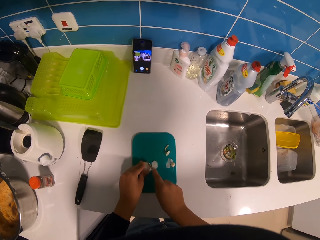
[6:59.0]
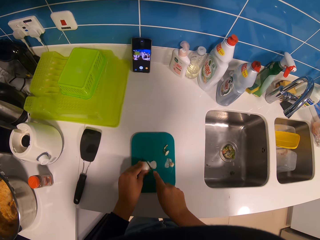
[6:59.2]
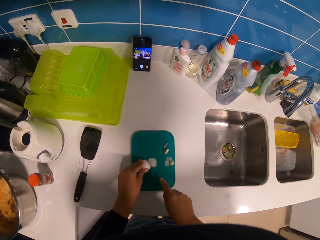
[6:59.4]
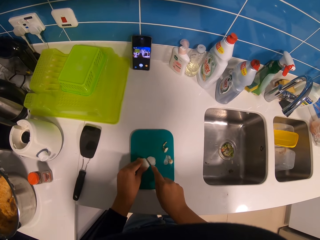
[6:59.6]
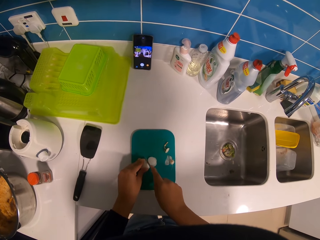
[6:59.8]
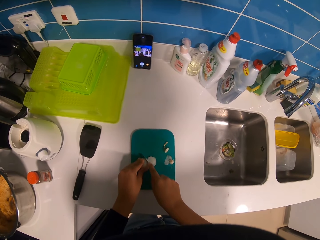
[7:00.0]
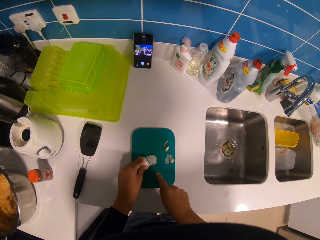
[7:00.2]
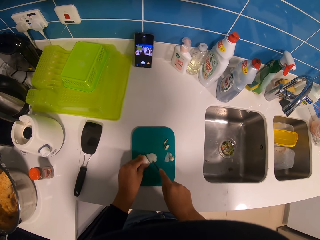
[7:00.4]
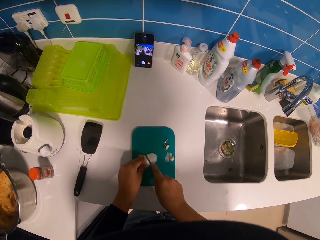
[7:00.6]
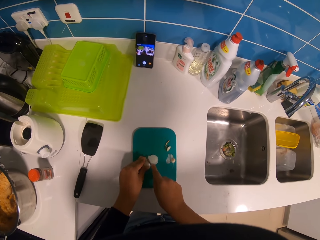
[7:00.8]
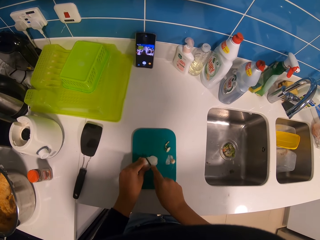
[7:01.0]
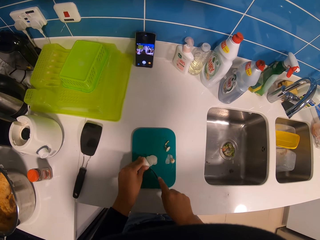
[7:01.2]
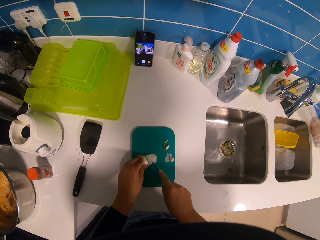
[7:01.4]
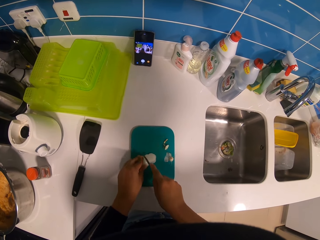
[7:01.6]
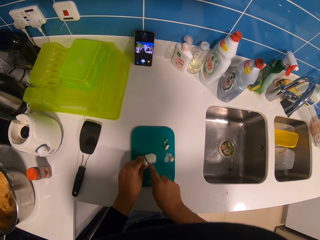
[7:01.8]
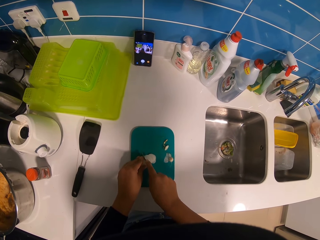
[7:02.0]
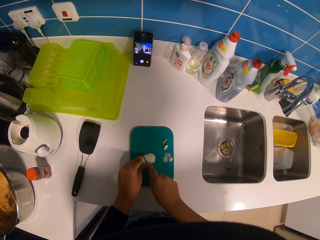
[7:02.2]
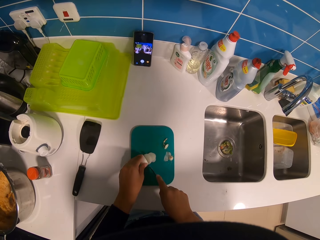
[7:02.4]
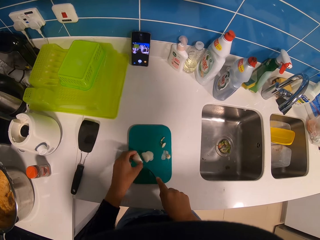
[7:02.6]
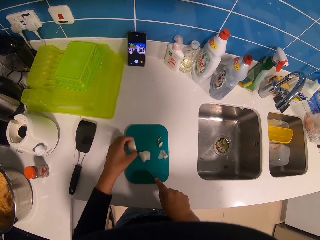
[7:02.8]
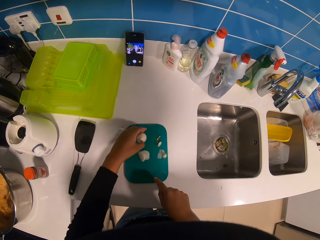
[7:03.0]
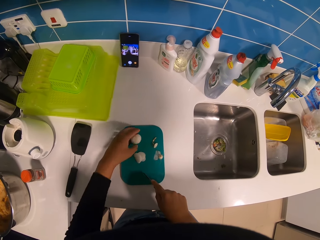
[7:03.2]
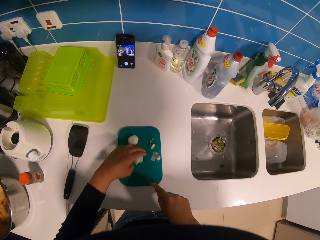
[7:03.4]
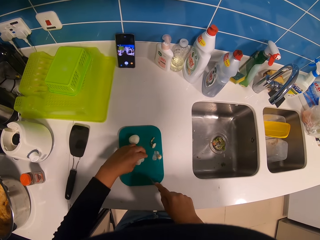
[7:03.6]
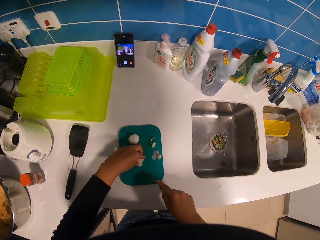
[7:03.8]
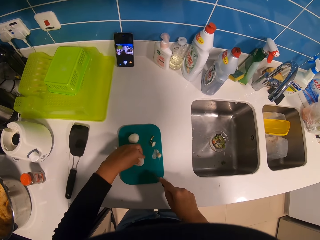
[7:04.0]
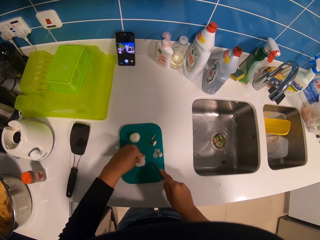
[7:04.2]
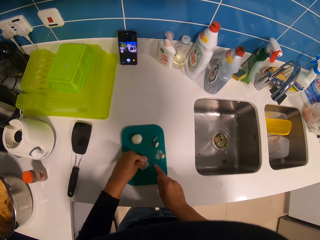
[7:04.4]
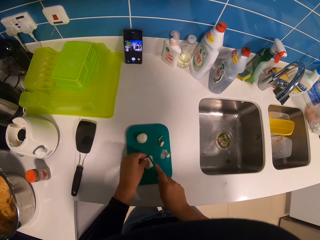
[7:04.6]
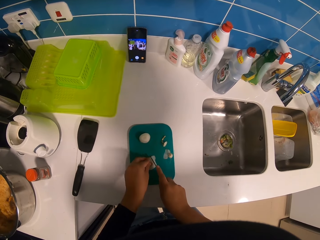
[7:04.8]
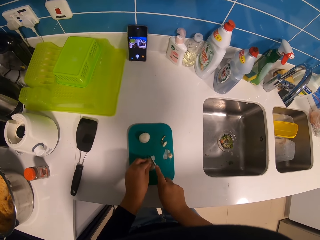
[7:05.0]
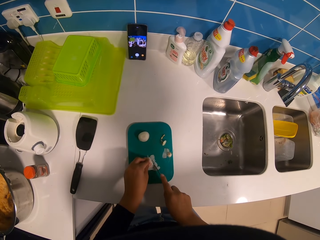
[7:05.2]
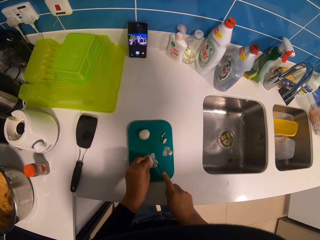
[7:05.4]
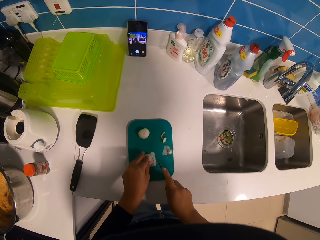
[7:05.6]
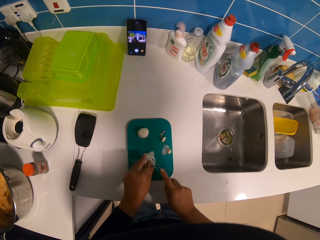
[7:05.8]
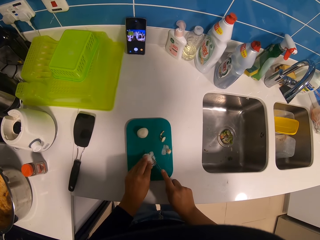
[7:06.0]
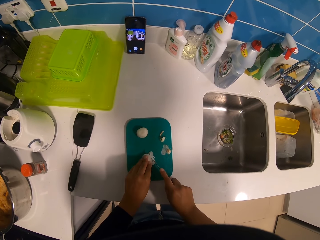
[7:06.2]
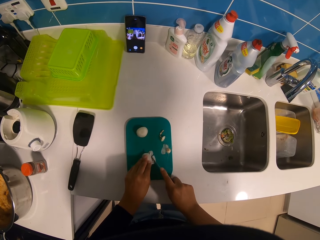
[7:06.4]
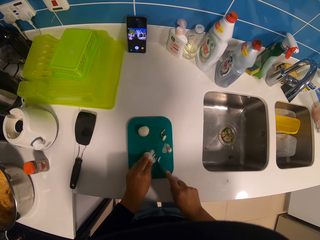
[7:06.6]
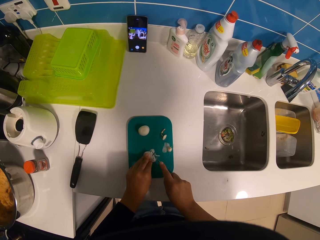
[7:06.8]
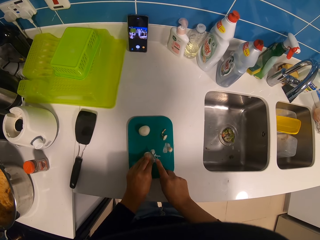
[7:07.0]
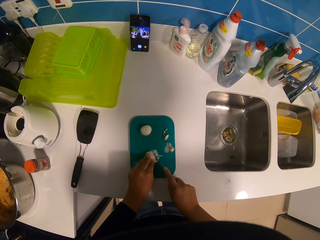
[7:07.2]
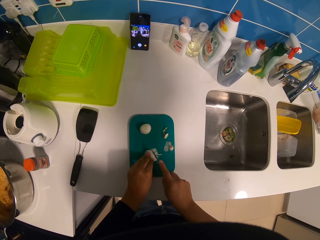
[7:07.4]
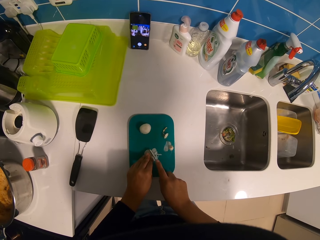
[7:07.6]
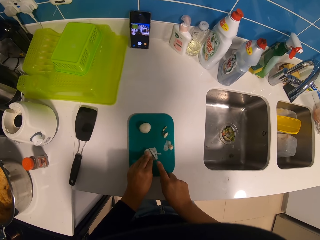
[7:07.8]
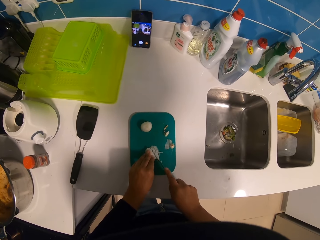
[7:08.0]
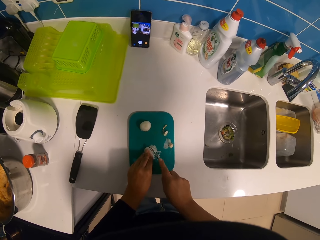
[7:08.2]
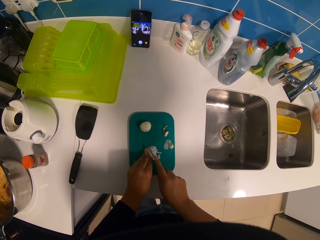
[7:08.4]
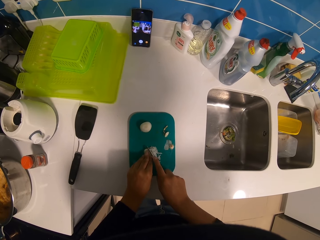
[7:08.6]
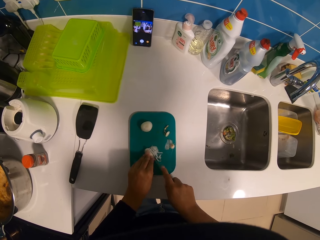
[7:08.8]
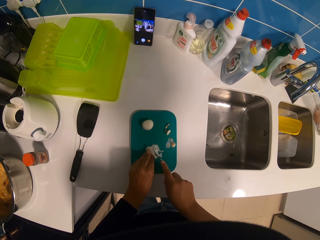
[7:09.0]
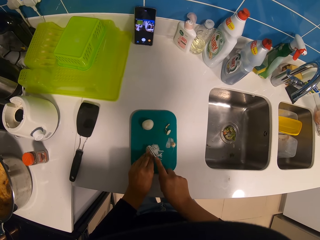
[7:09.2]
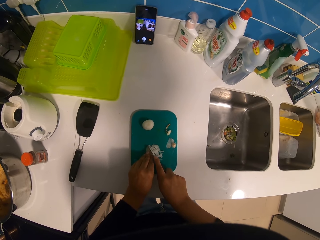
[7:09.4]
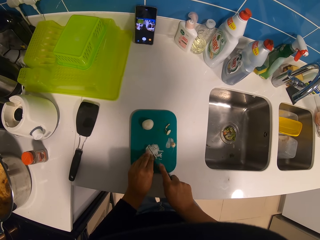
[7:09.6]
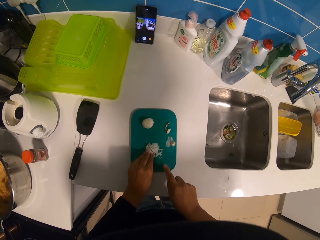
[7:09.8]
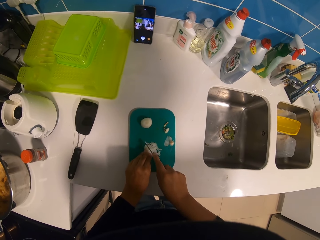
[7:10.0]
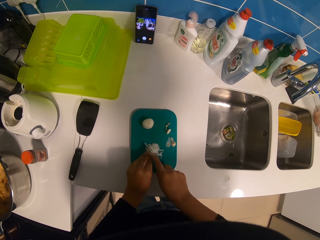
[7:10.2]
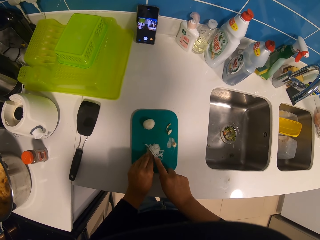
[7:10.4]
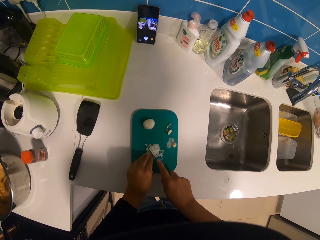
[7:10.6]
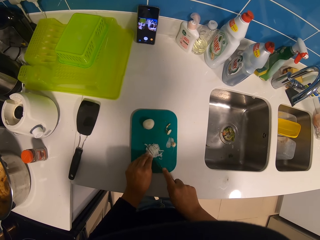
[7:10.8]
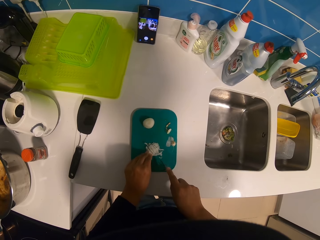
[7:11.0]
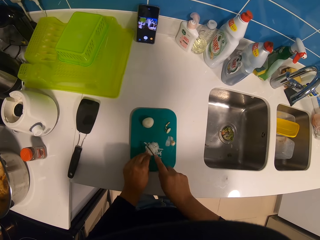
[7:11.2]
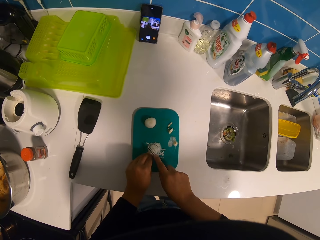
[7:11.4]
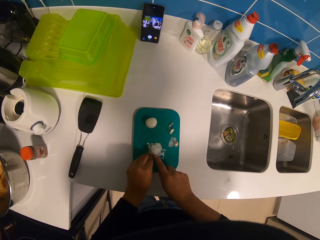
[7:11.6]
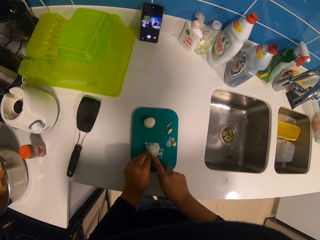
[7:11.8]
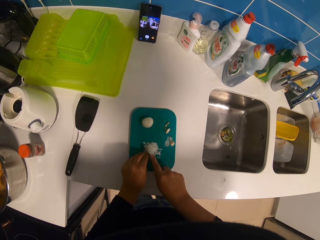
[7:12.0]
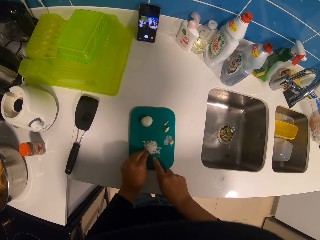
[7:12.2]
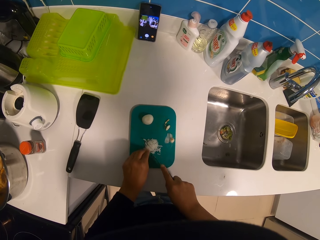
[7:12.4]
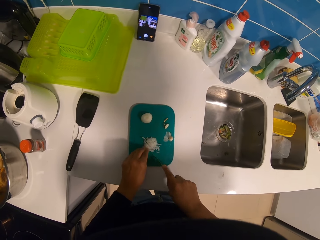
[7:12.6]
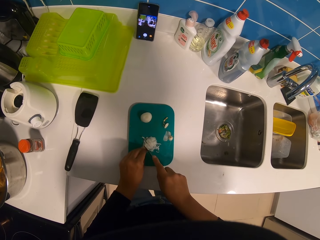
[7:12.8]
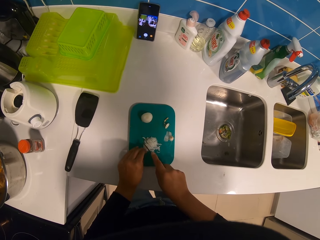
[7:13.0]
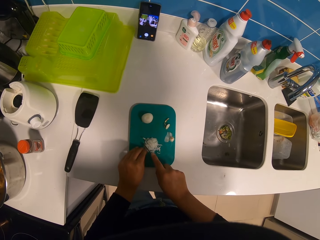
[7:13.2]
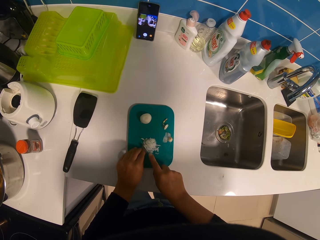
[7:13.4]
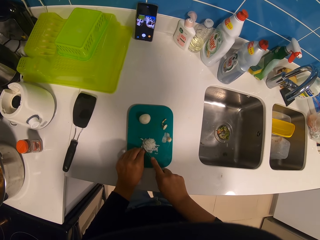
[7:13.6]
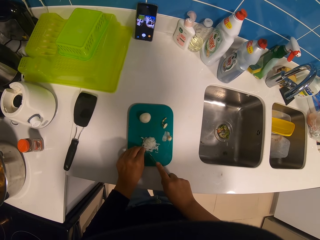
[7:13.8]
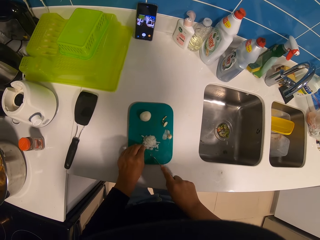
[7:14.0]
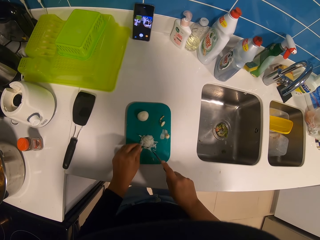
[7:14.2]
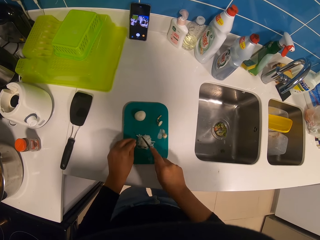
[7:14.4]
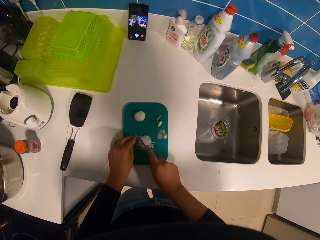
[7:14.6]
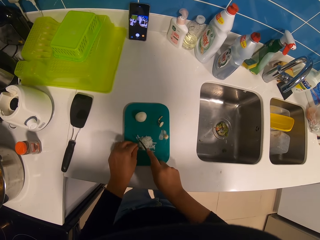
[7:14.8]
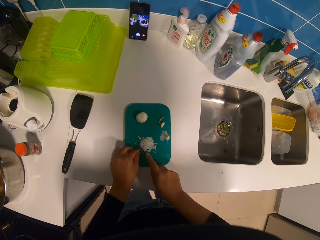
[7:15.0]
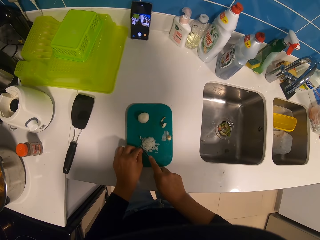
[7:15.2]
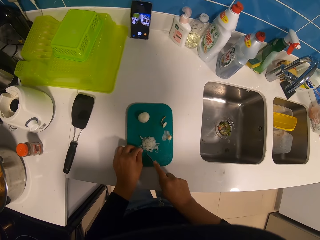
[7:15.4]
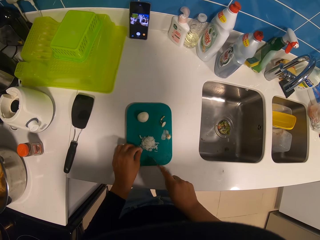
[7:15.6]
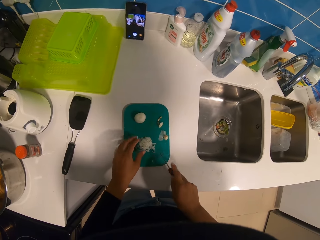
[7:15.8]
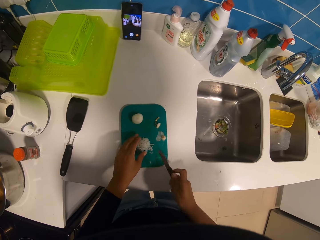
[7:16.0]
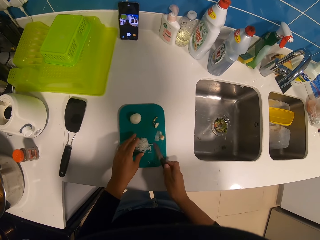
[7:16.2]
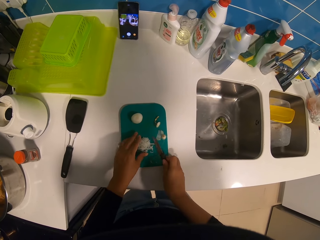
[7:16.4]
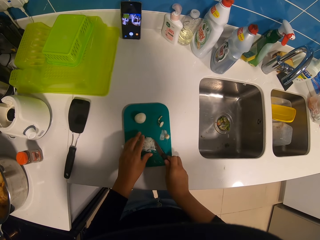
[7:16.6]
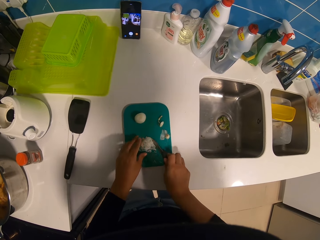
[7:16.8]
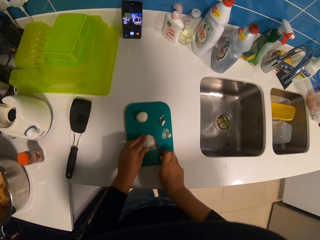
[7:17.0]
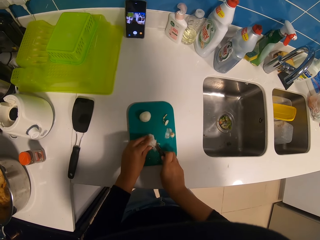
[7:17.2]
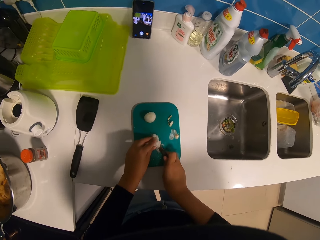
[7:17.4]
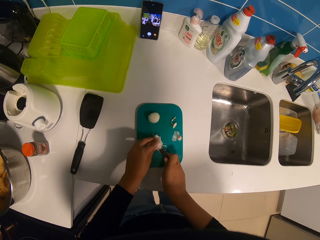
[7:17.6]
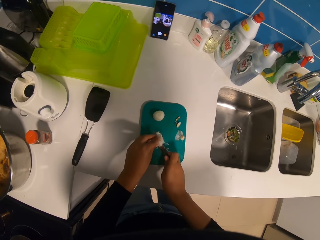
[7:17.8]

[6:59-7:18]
The camera wearer puts the garlic aside. They cut the garlic. They collect the onion or garlic.

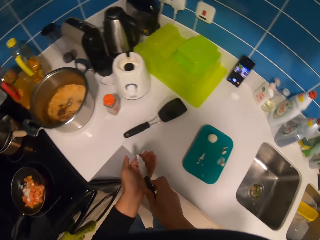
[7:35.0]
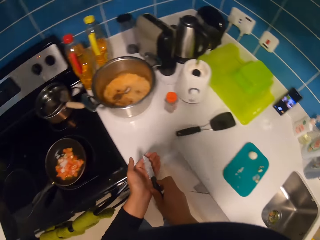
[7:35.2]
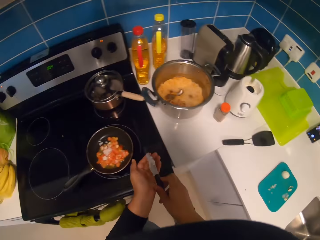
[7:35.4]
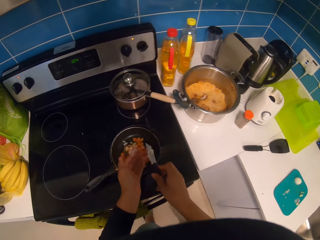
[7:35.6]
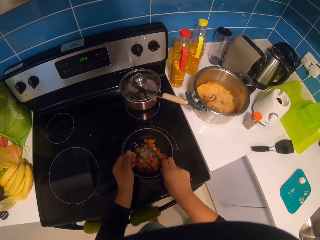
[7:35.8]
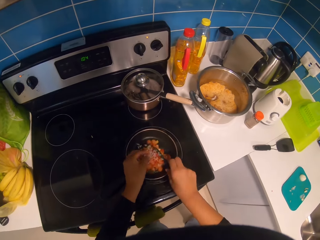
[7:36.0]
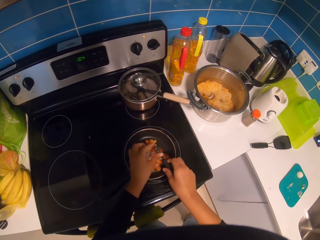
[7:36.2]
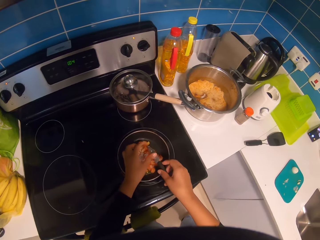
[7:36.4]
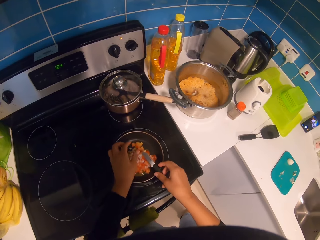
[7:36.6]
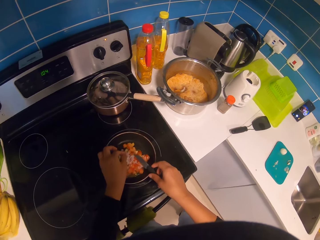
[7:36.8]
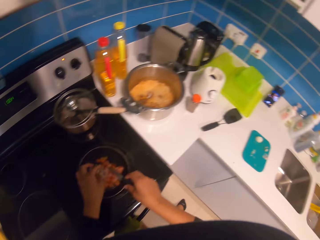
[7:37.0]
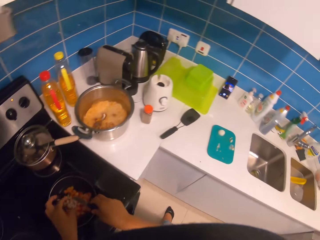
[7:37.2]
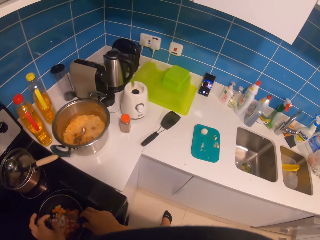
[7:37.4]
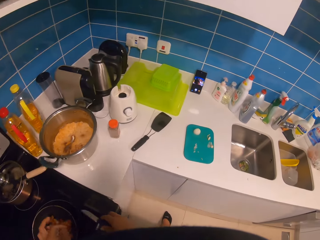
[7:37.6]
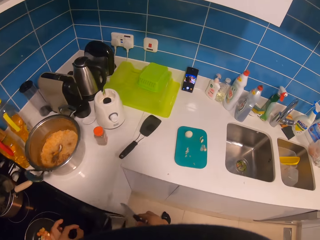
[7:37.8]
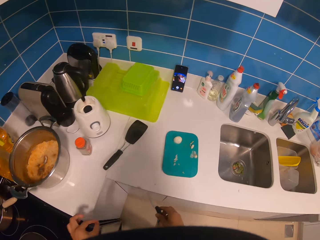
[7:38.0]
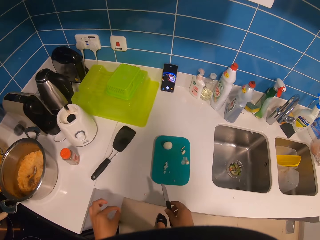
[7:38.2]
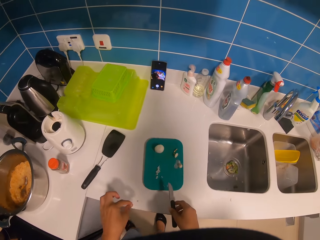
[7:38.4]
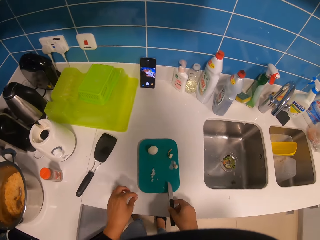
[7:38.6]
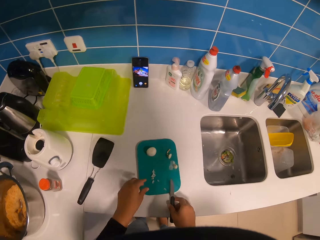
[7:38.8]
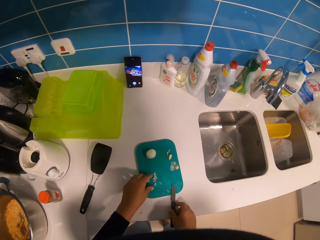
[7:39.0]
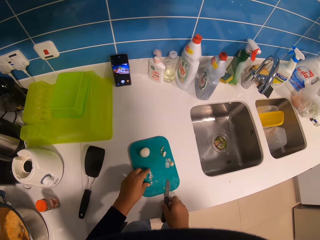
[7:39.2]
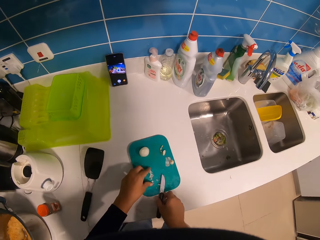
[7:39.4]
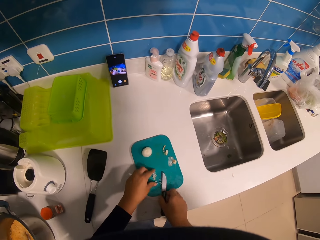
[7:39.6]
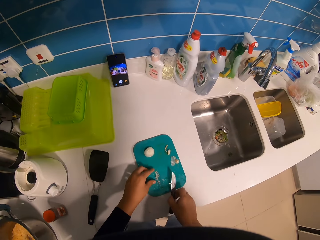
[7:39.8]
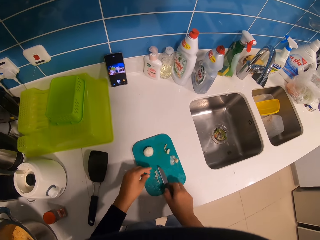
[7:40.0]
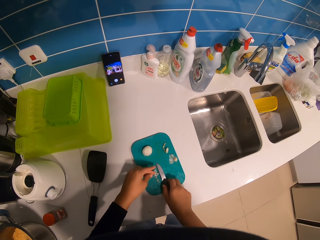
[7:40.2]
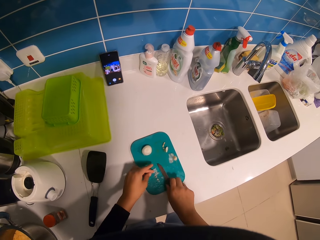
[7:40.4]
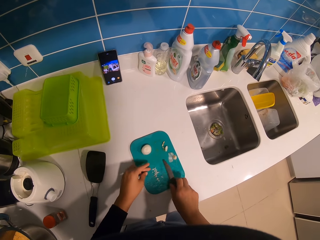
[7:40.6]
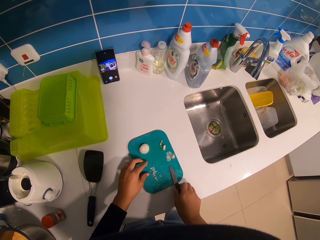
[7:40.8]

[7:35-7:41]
The camera wearer places the onions in the cooking pan. They collect the onion or garlic.
